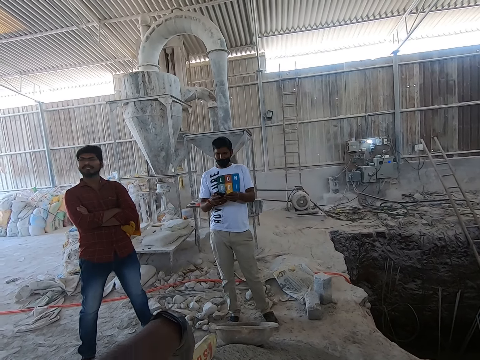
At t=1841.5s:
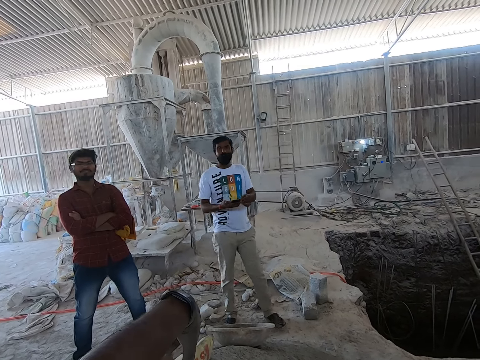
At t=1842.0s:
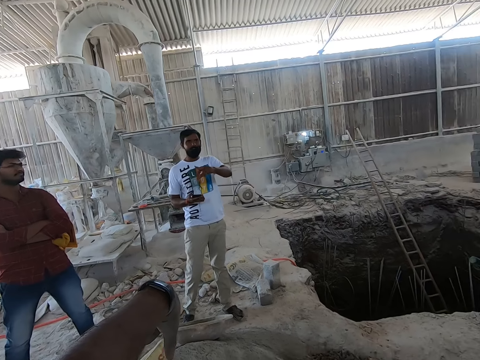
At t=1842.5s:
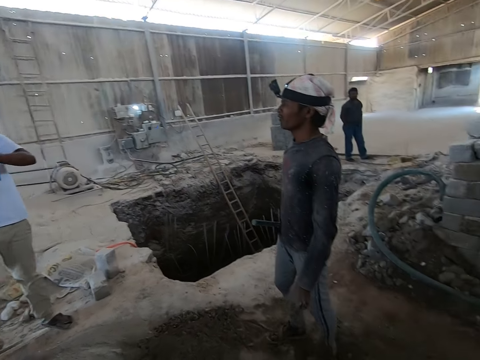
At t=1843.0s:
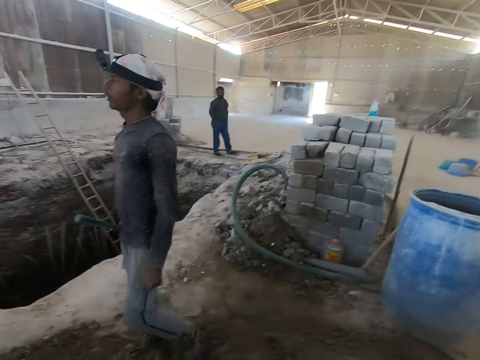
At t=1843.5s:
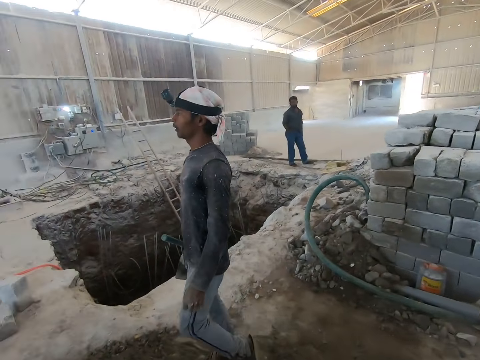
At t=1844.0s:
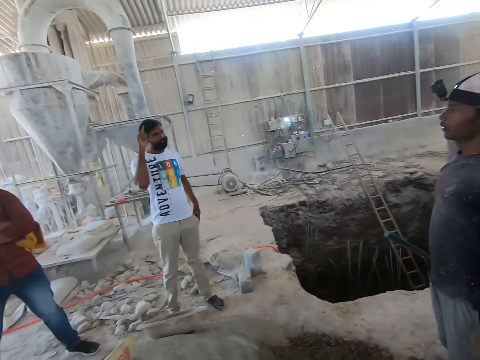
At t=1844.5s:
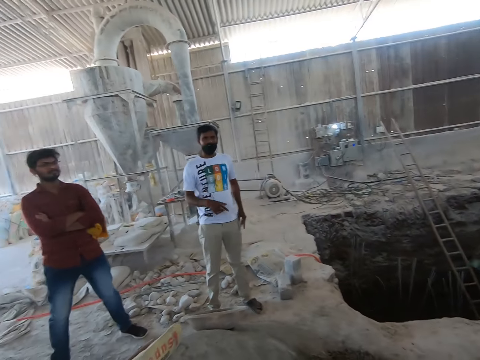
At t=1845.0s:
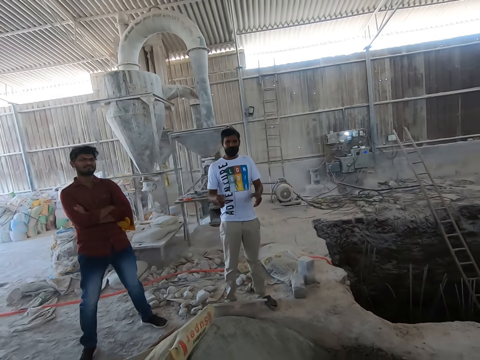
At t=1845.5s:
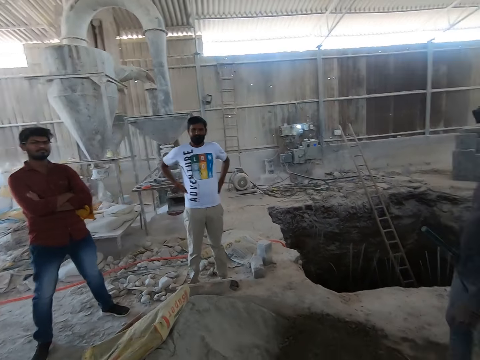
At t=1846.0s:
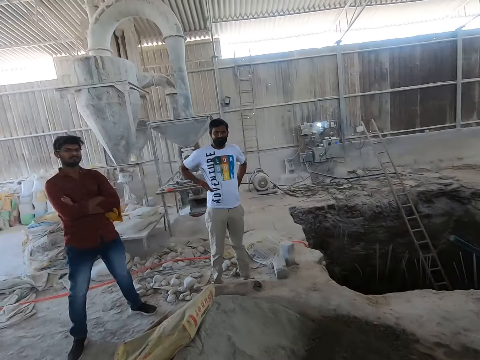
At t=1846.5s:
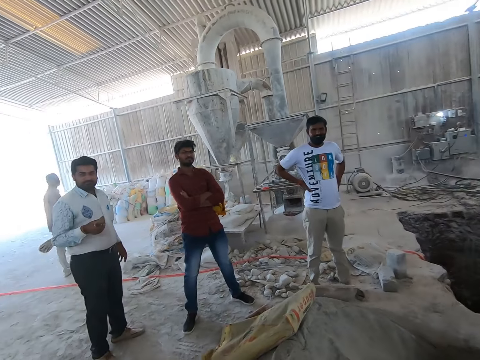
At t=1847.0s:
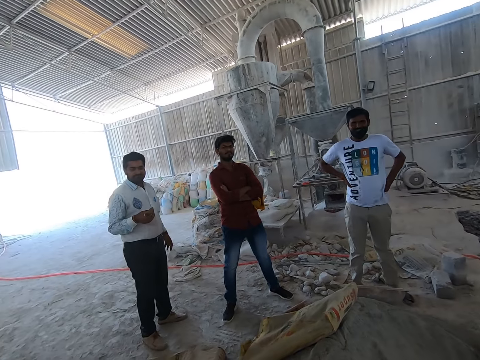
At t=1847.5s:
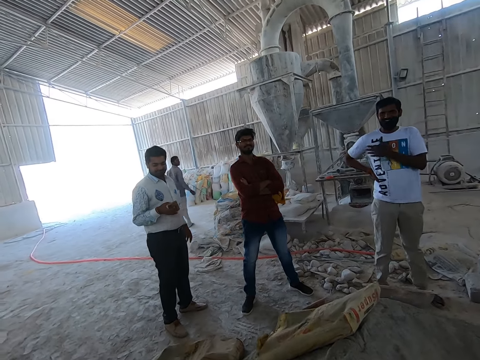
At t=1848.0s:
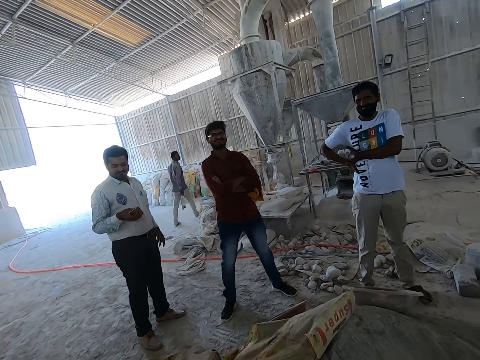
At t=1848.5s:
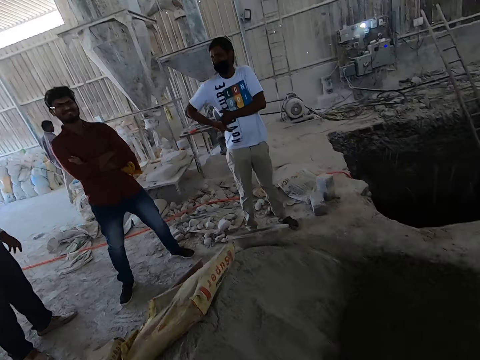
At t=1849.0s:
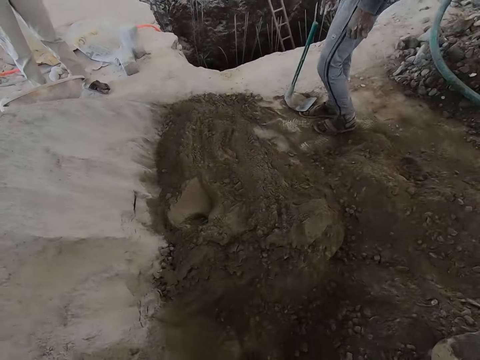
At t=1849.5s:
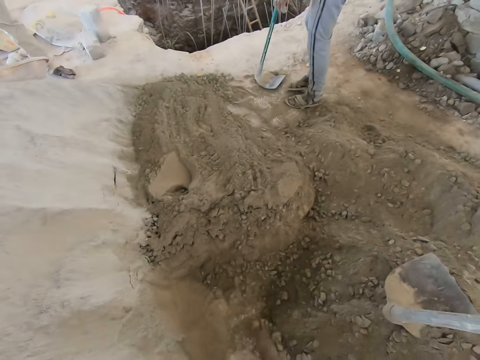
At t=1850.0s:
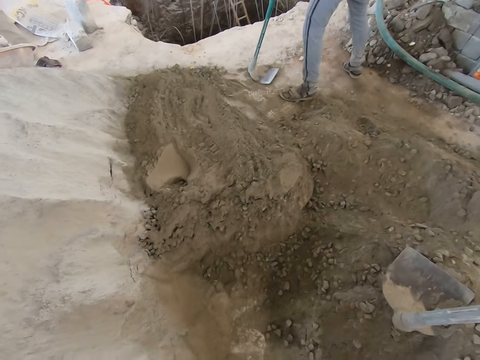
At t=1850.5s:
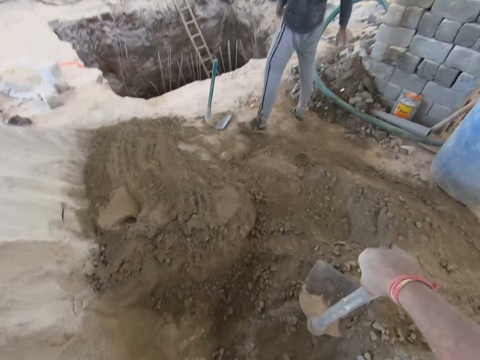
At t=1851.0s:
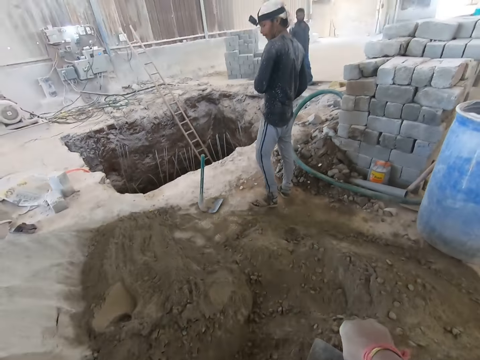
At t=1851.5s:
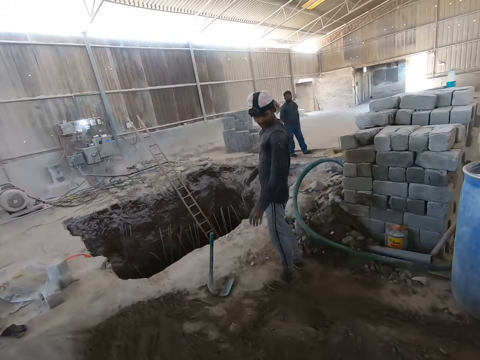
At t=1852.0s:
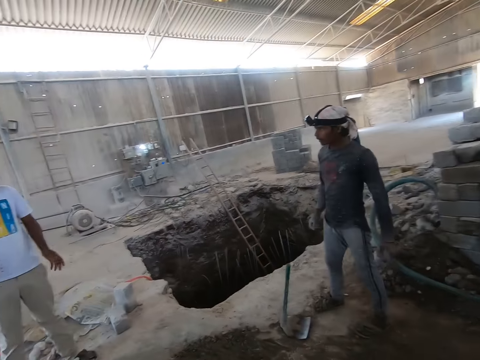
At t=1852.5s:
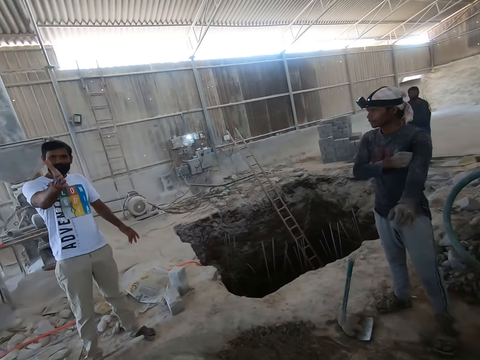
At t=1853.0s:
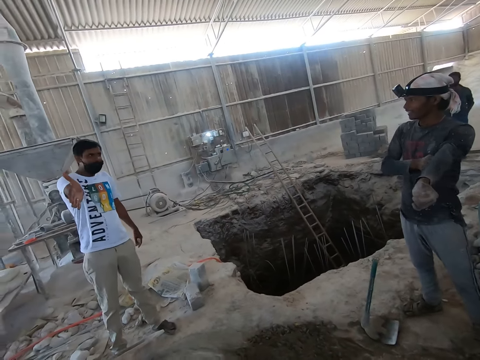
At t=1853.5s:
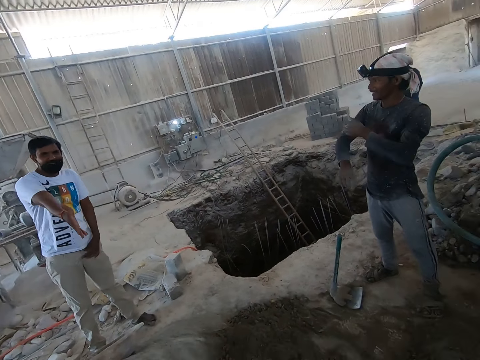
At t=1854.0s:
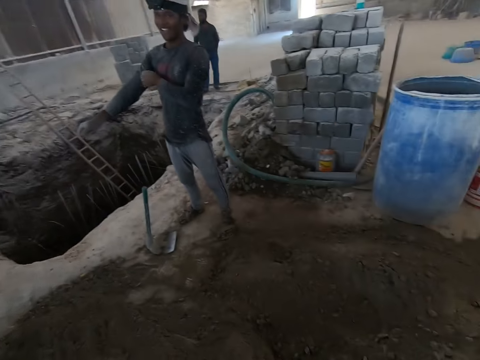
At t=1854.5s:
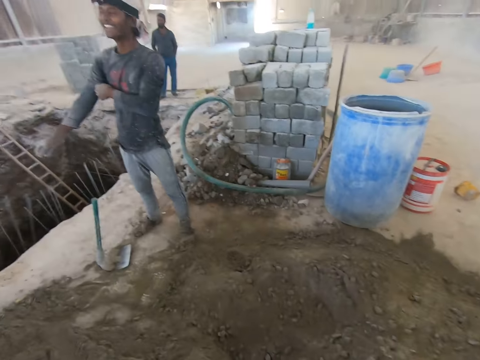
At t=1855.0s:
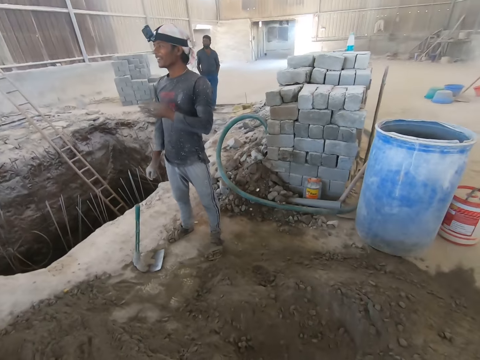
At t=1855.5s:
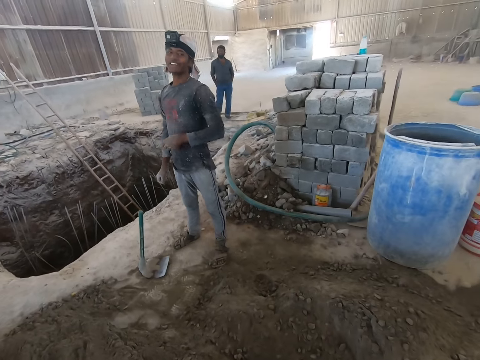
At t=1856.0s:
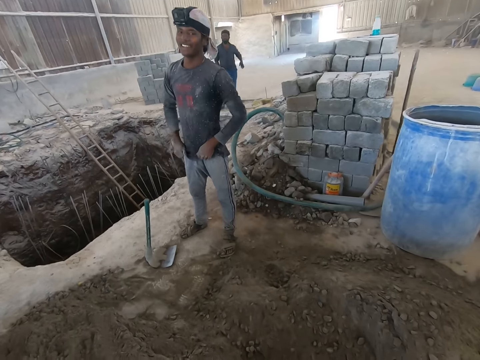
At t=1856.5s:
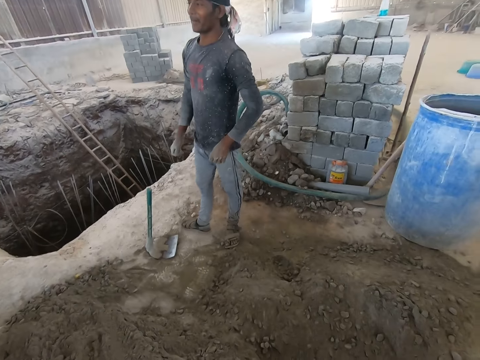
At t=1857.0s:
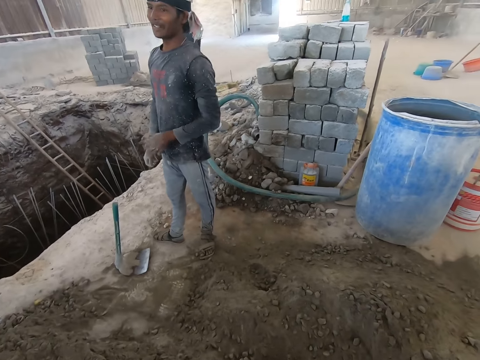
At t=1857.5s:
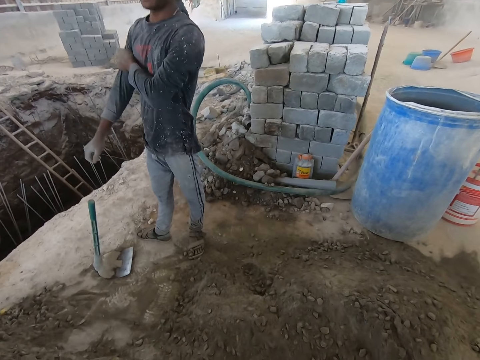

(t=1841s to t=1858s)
The camera wearer stops digging. The man holds the mobile phone in his right hand. The camera wearer looks around. They move sand with their feet. Another man dusts his hands. The camera wearer looks around. The first man claps his hands and adjusts his left sleeve with his right hand. The first man converses with the camera wearer and the other man.

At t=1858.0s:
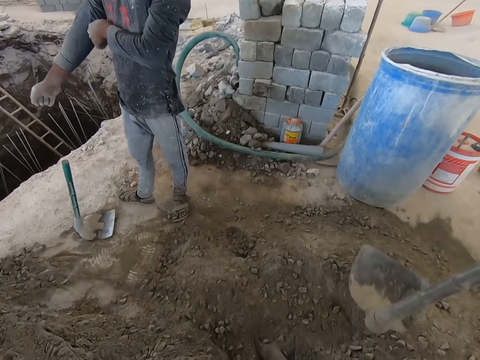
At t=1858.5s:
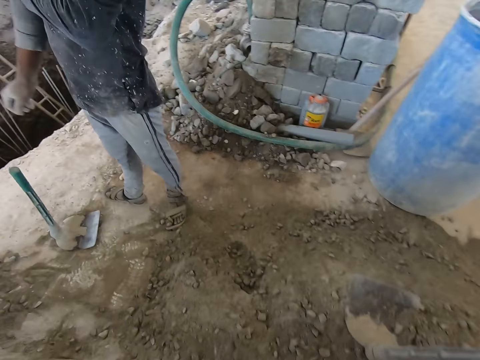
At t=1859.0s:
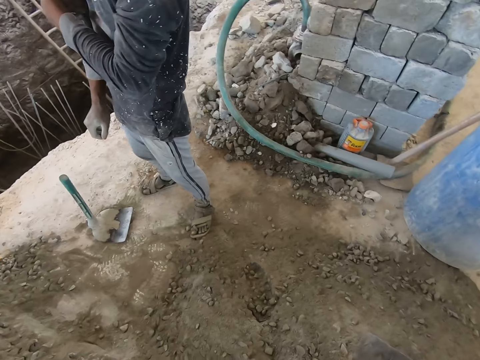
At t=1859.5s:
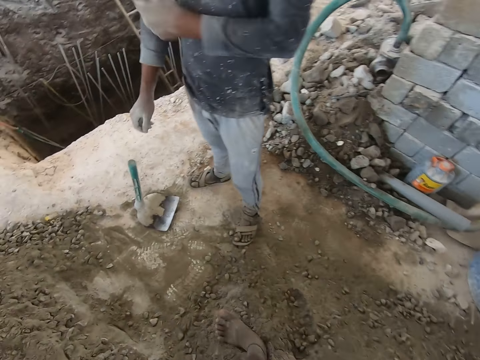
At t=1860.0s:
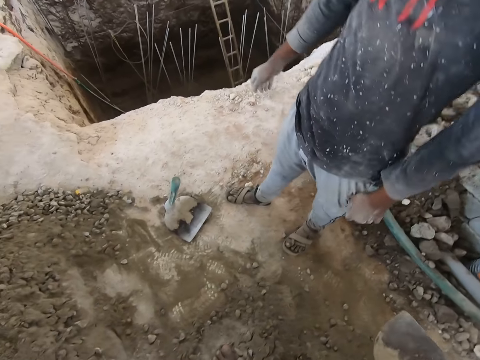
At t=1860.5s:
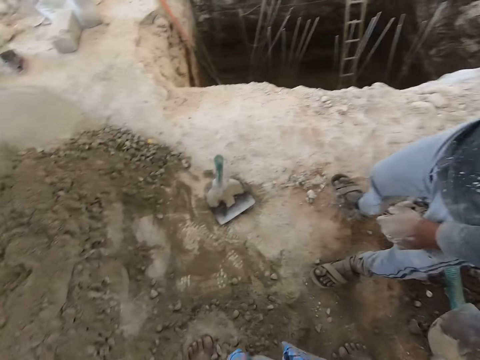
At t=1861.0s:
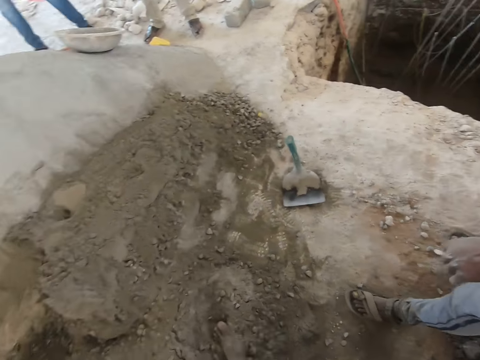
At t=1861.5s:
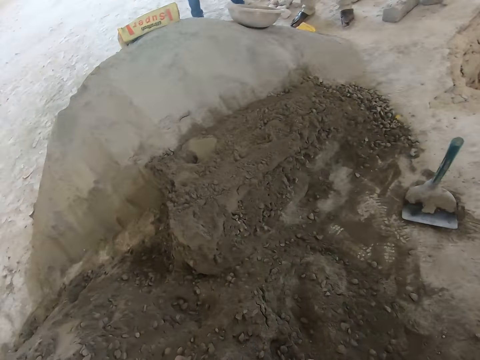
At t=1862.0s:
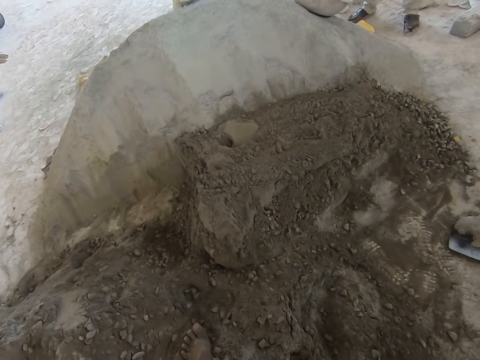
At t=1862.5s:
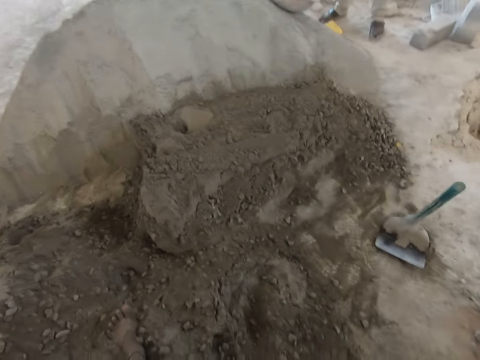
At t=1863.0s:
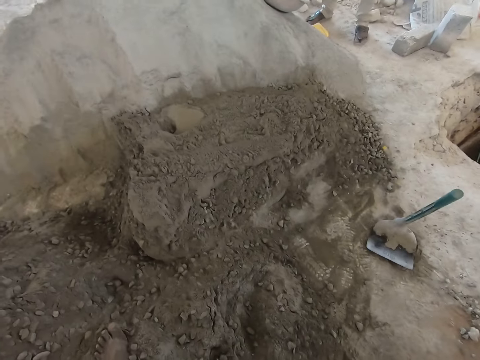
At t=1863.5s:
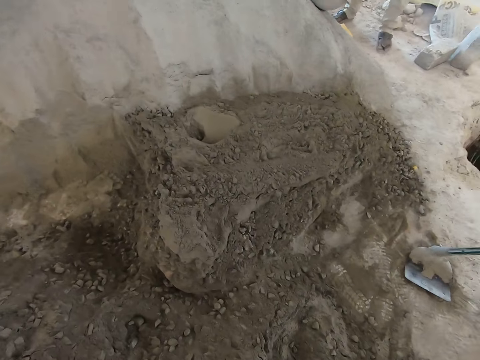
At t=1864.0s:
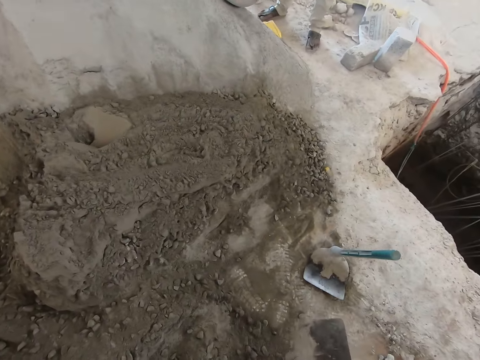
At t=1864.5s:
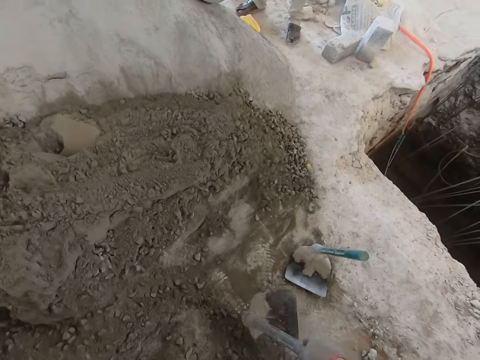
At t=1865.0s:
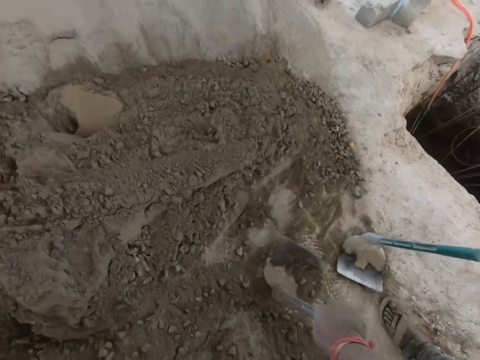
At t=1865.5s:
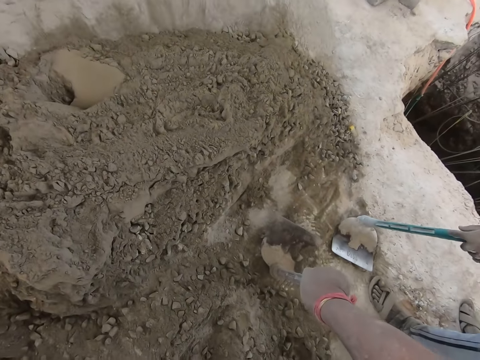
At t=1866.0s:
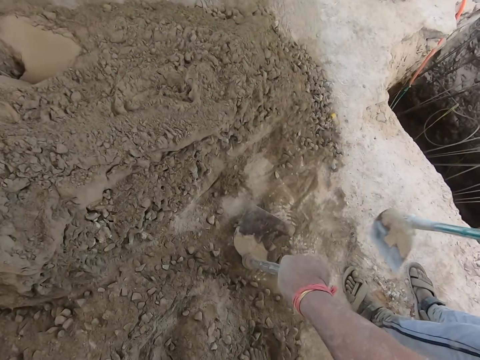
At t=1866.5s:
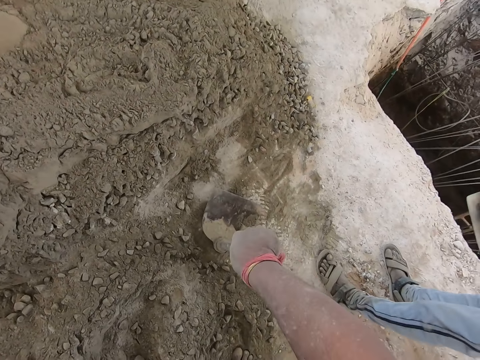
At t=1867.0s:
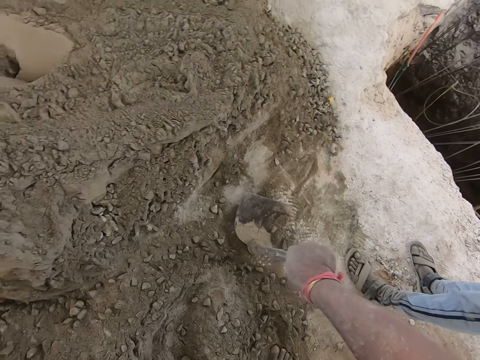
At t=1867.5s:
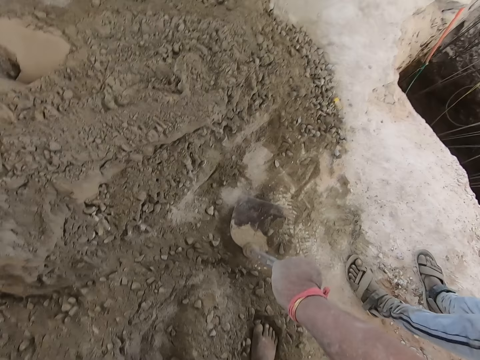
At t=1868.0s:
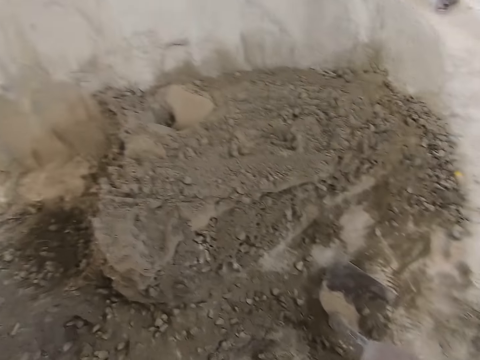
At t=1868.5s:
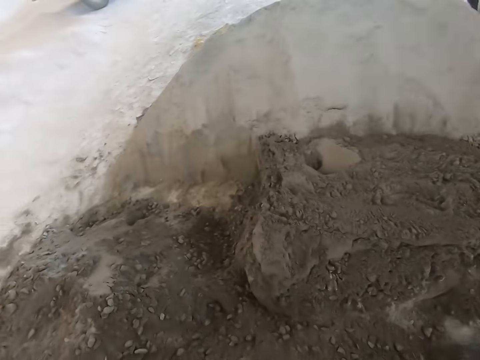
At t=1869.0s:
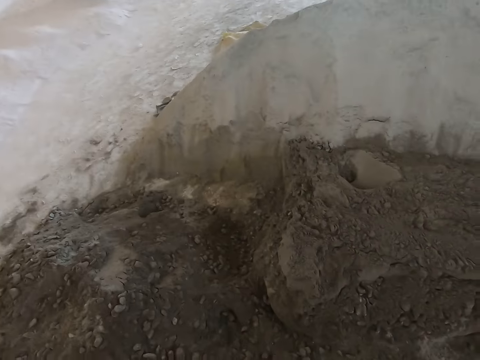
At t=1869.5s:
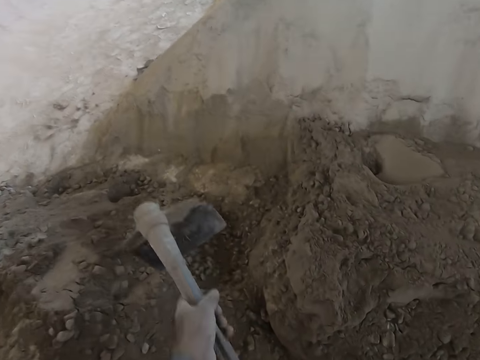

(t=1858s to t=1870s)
The camera wearer moves around. He touches the ground with the hoe in his right hand. He holds down the shovel. The man picks up the hoe from the ground with his left hand. The camera wearer mixes the mortar with the hoe in both hands.
